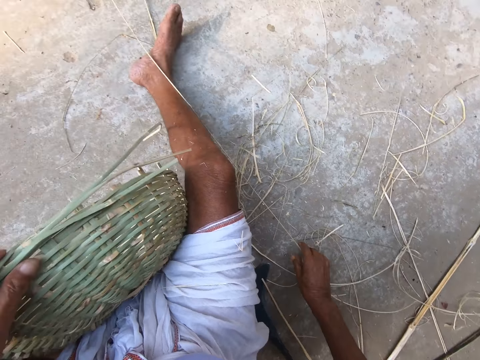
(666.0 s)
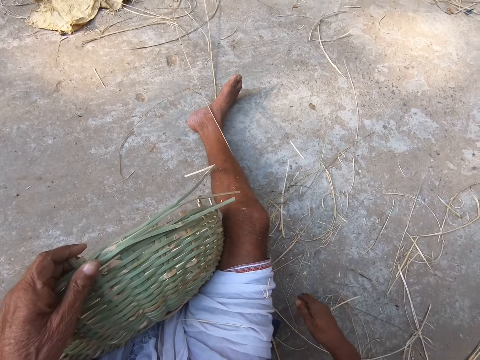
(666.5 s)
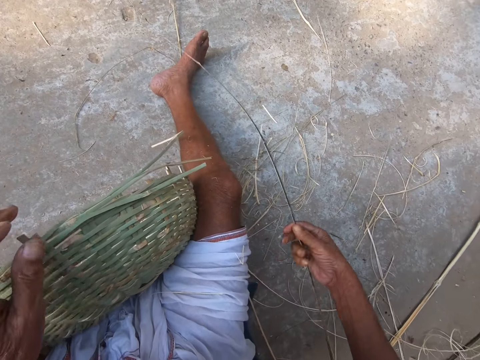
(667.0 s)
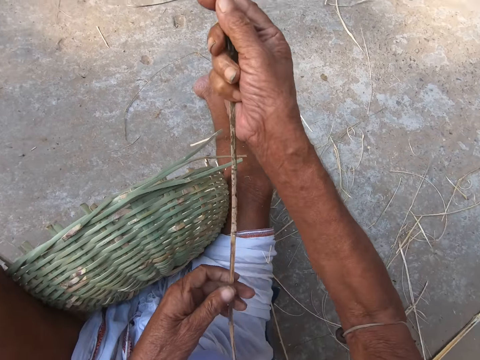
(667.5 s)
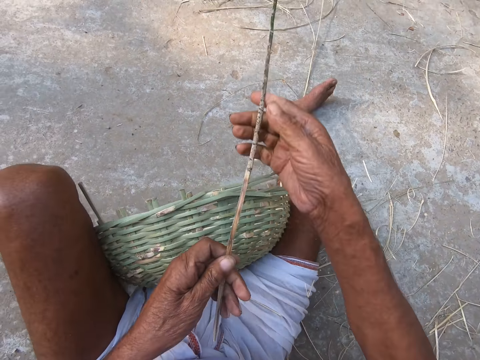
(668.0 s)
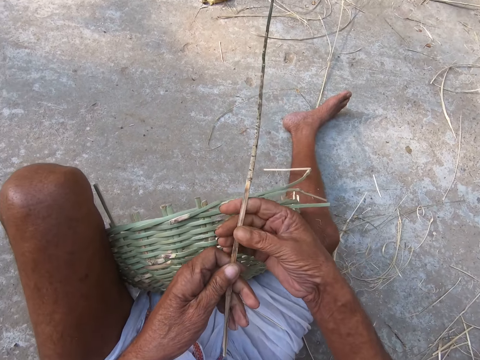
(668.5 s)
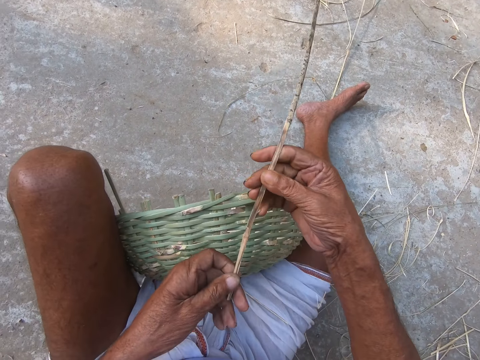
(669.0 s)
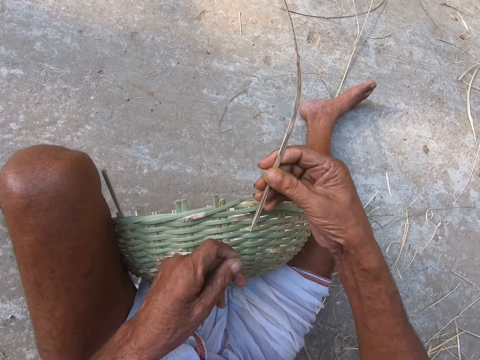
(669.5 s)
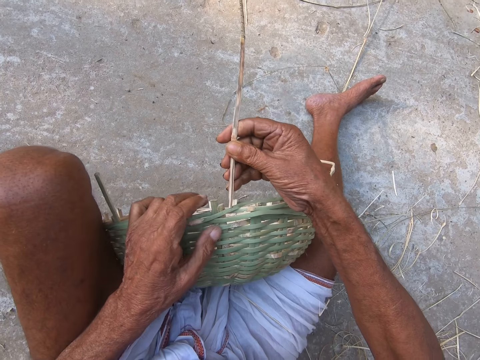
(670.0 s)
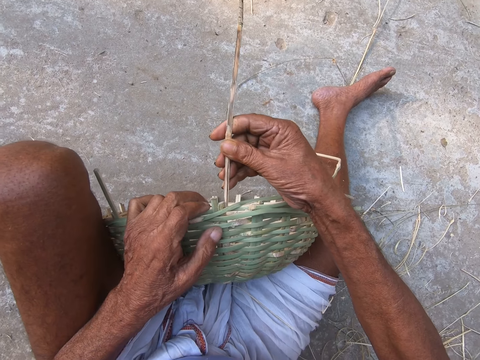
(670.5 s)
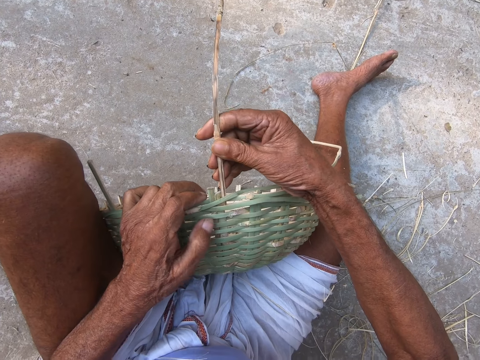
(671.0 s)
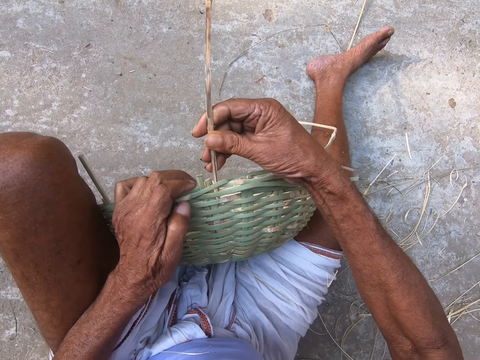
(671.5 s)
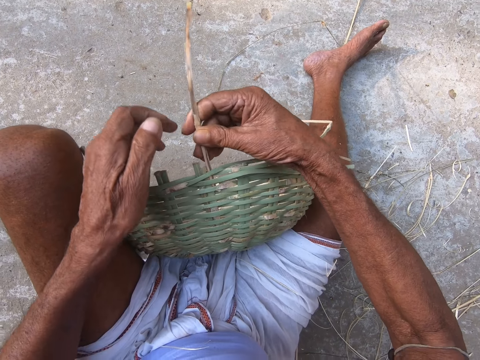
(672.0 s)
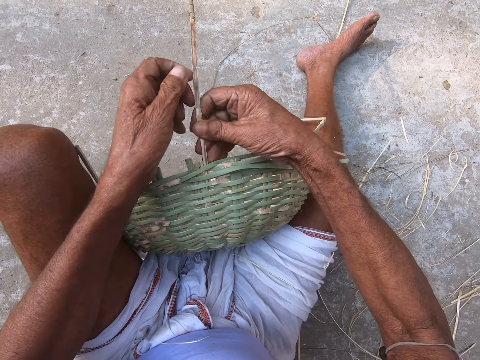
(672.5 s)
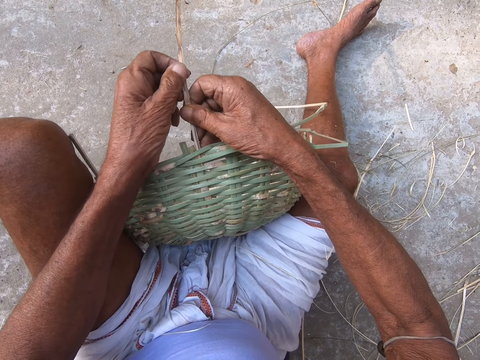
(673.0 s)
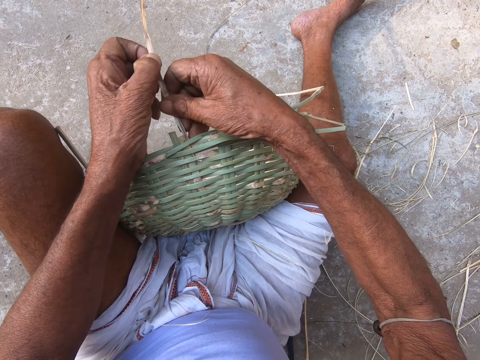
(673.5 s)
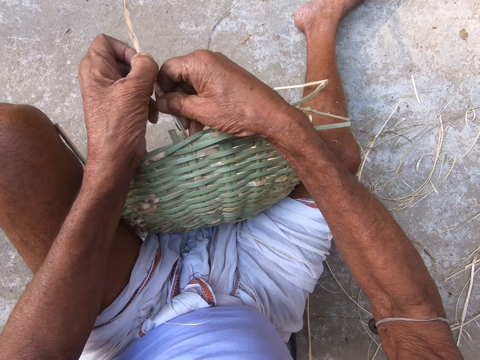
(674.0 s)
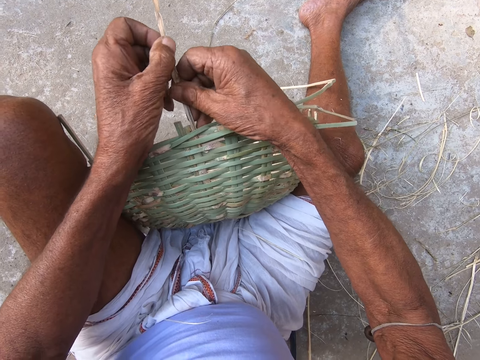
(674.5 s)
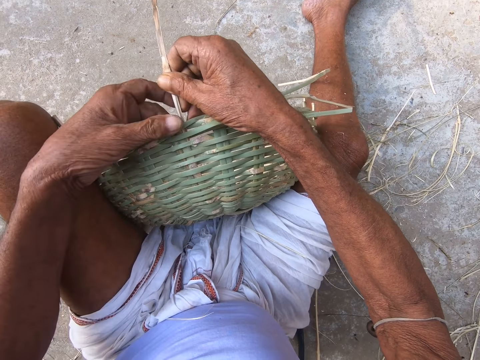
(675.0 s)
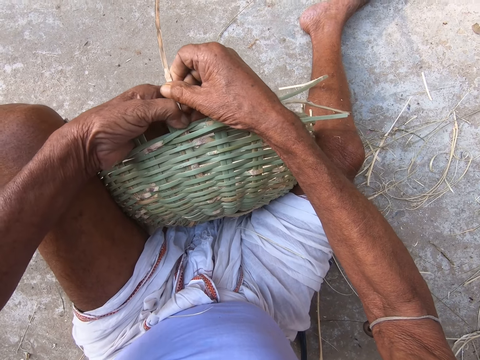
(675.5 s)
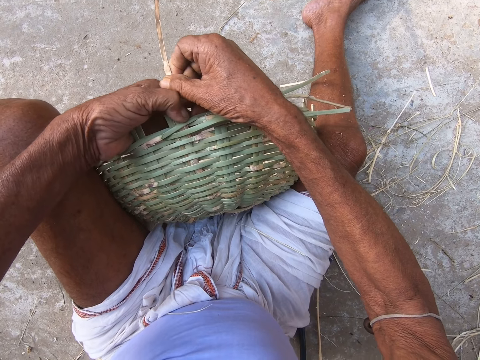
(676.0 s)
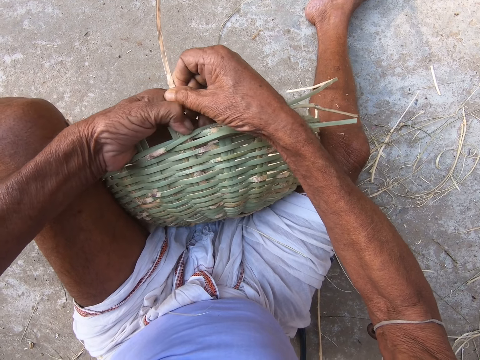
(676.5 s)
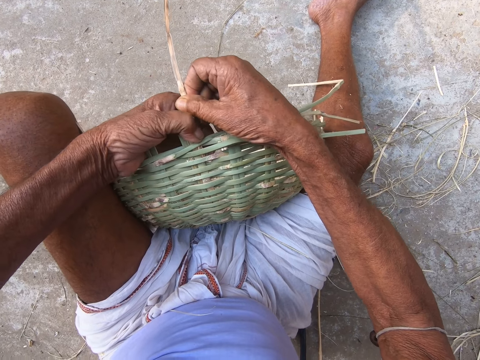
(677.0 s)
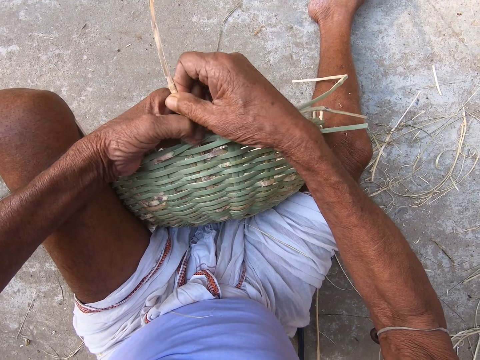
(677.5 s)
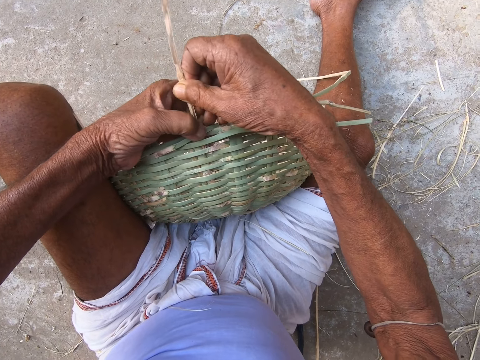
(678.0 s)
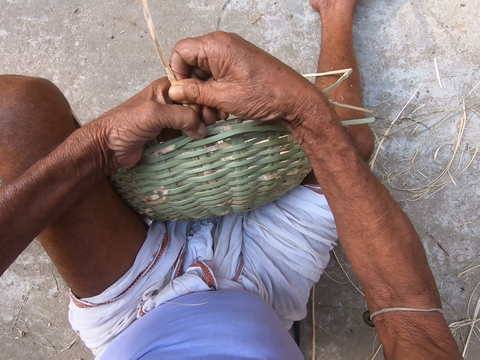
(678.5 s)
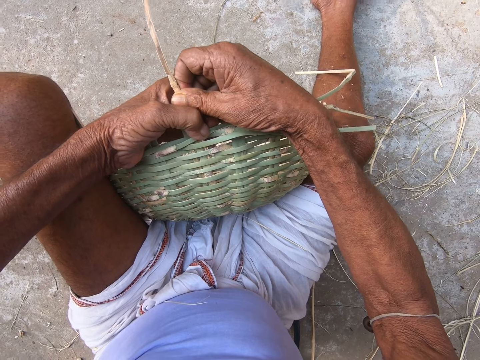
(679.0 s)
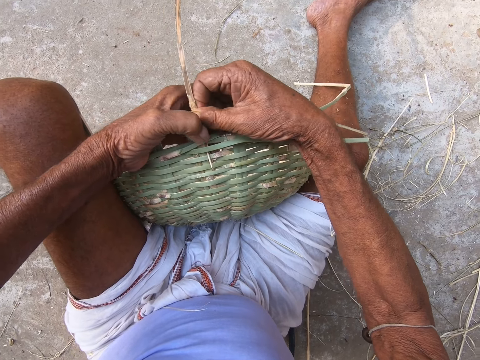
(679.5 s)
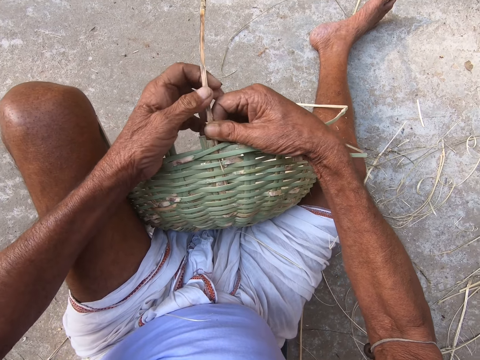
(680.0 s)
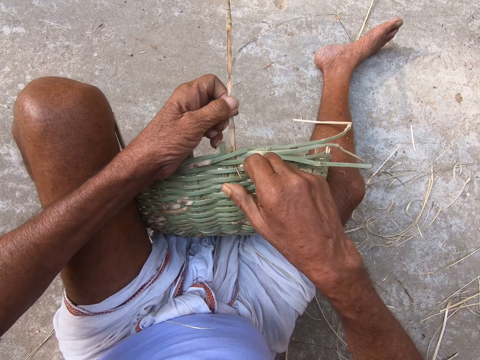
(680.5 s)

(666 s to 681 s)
The camera wearer picks up a bamboo strand from the ground with his right hand. He holds the bamboo strand with both hands. He holds the basket with his left hand. He inserts the bamboo strand in the basket with both hands.

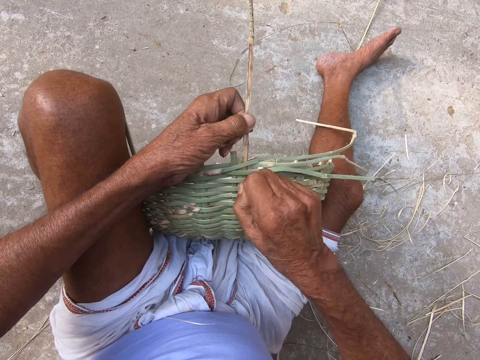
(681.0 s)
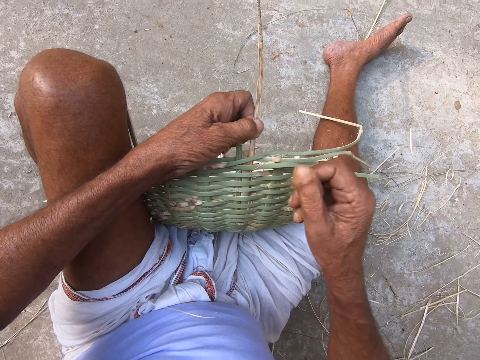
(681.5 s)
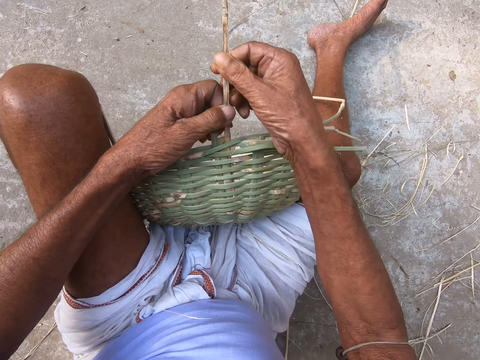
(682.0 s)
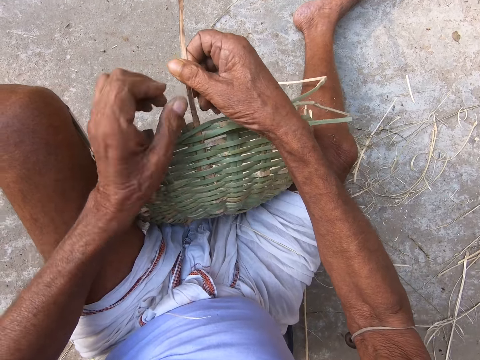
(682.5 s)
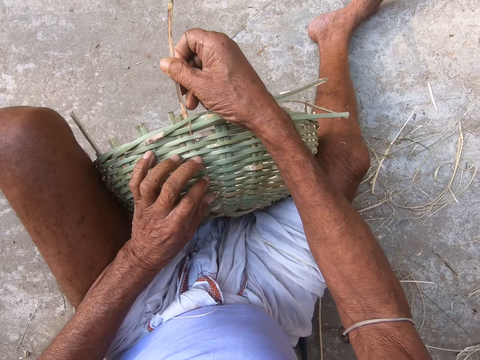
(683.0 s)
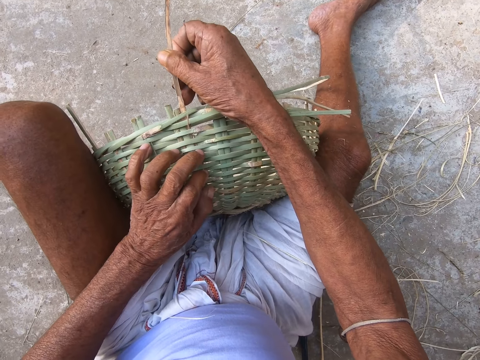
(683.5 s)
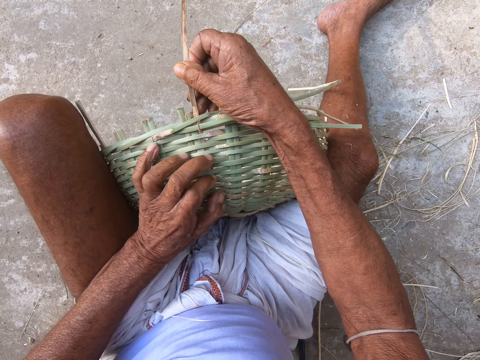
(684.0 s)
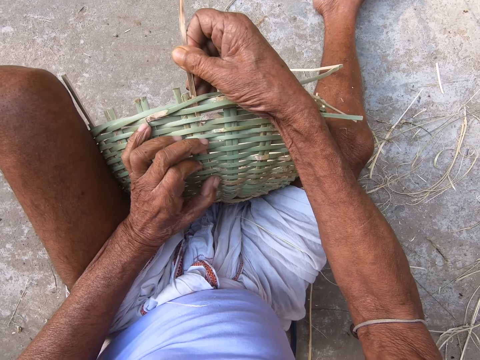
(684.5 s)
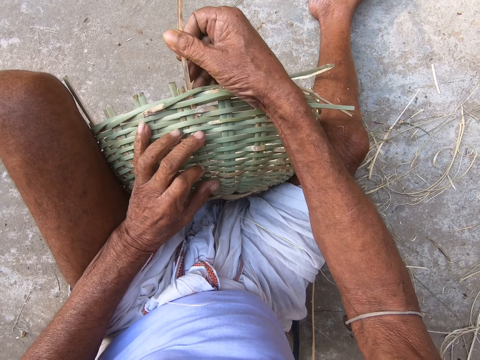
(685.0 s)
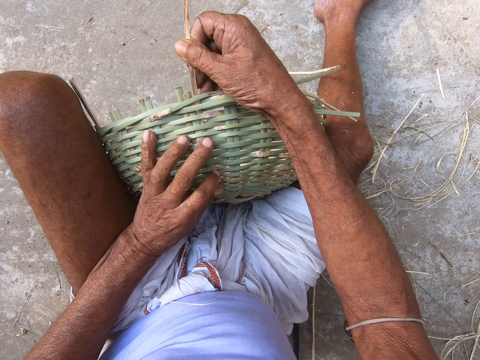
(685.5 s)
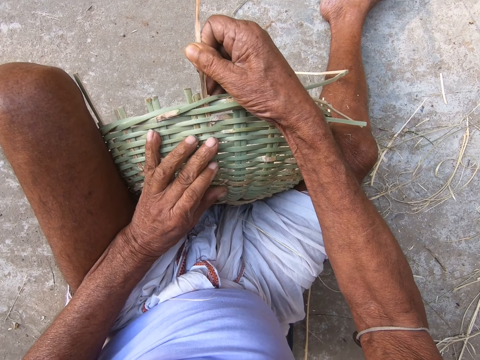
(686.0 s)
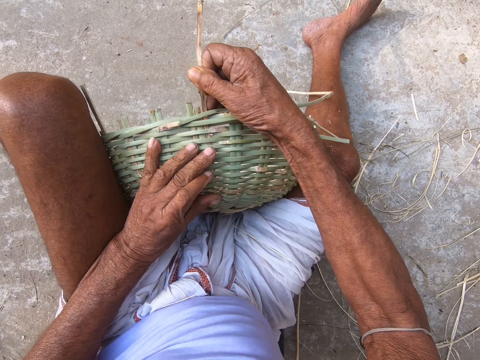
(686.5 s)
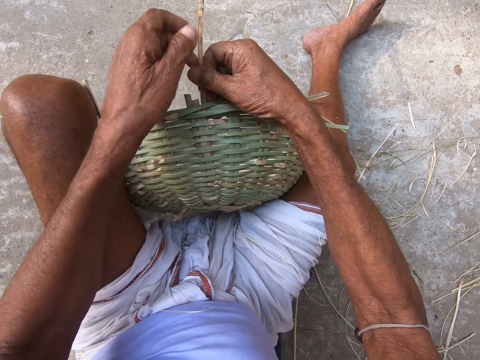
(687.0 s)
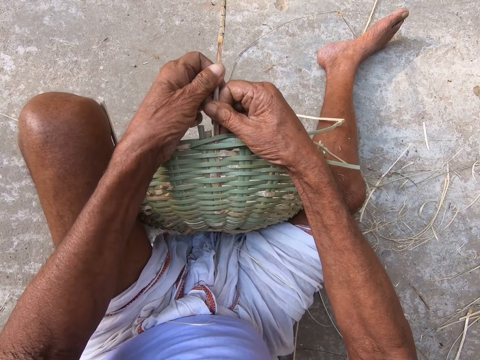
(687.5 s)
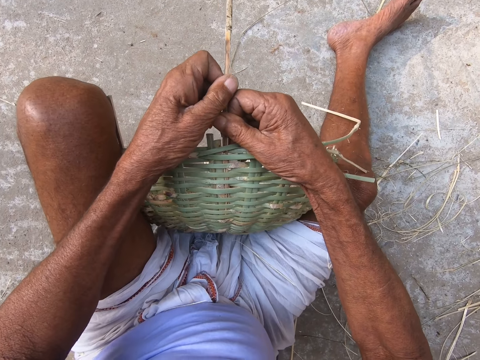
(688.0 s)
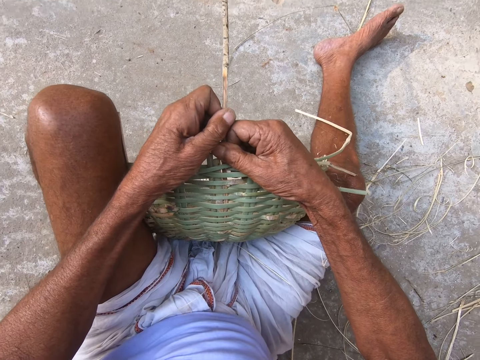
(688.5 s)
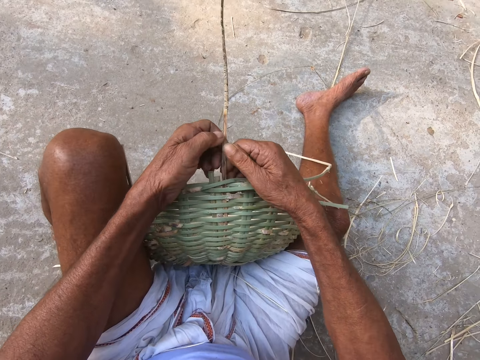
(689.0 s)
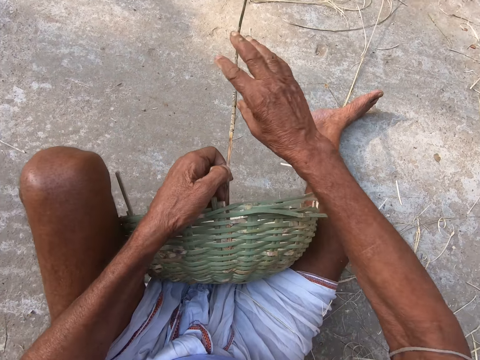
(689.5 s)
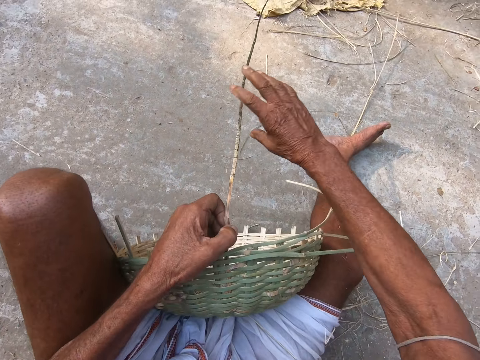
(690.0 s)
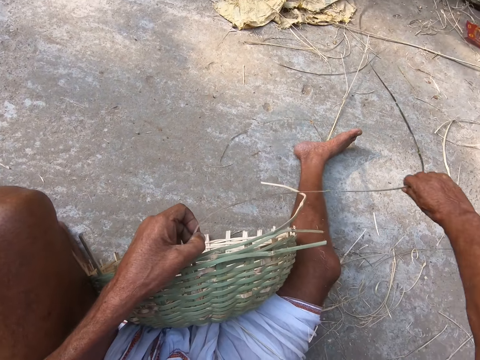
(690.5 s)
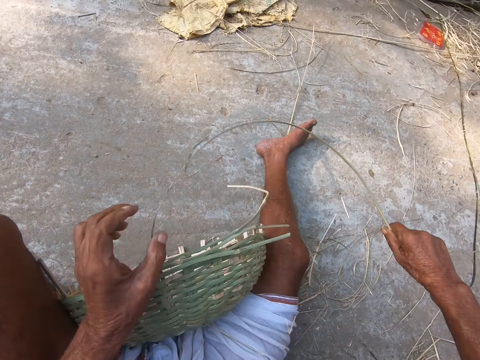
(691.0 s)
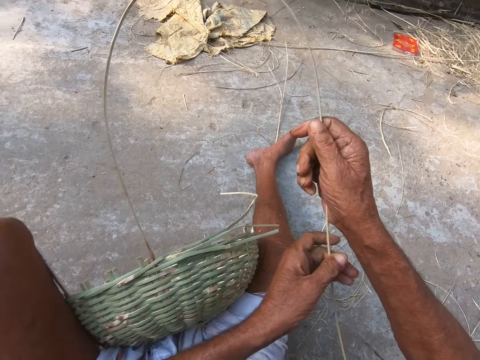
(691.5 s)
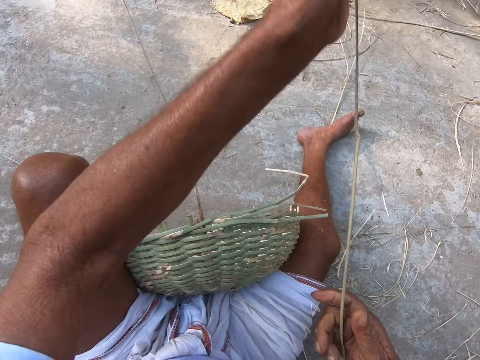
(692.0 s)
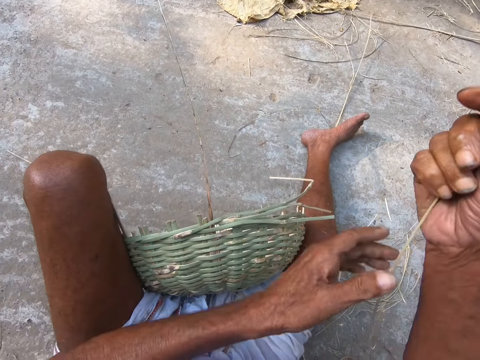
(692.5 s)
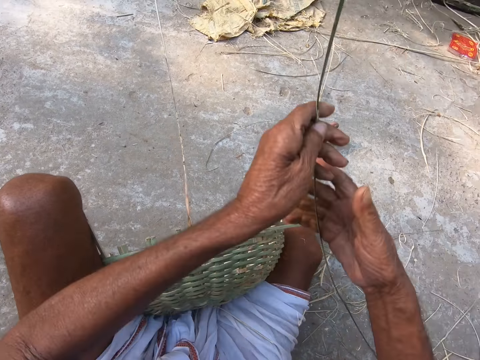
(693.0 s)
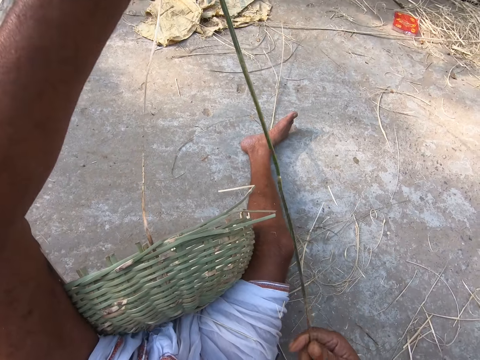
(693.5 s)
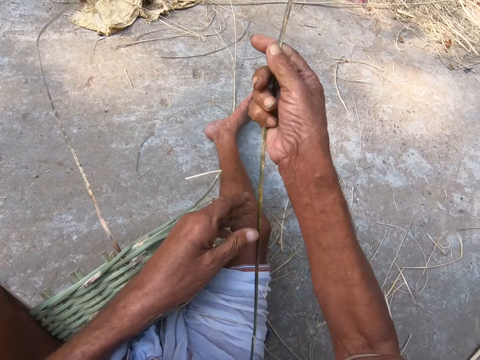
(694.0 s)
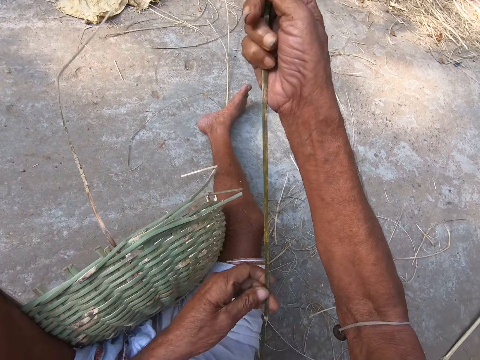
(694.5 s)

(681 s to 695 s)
The camera wearer adjusts the reed.
